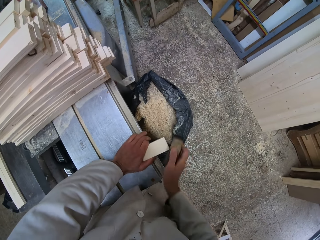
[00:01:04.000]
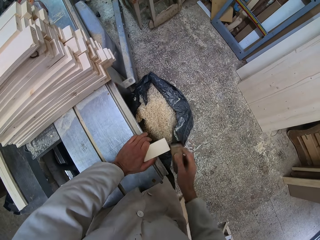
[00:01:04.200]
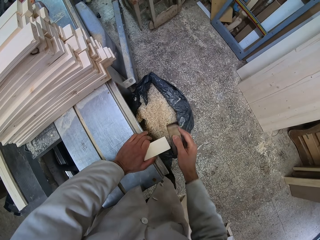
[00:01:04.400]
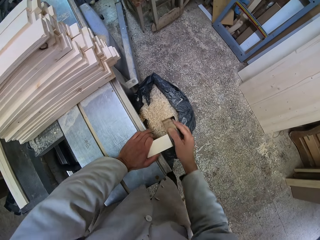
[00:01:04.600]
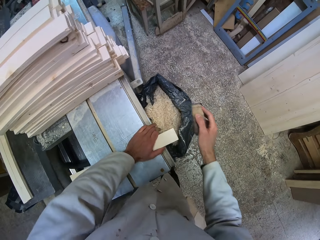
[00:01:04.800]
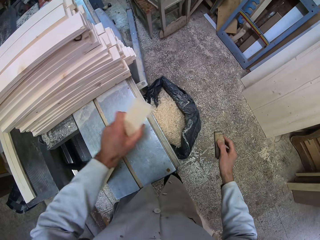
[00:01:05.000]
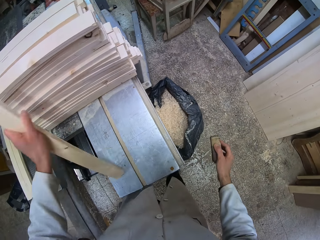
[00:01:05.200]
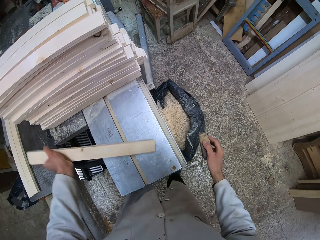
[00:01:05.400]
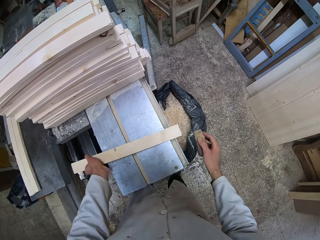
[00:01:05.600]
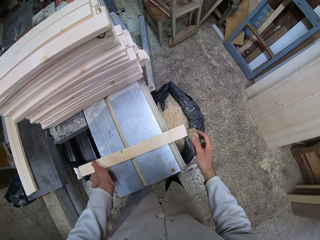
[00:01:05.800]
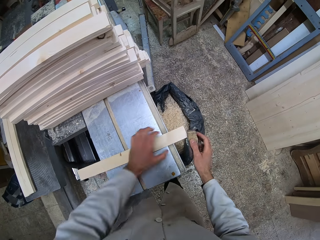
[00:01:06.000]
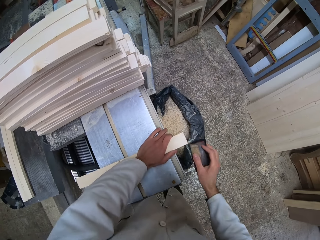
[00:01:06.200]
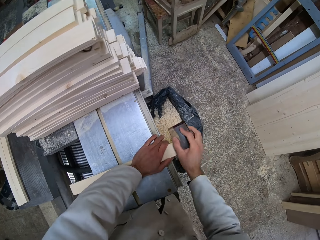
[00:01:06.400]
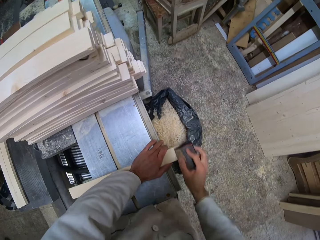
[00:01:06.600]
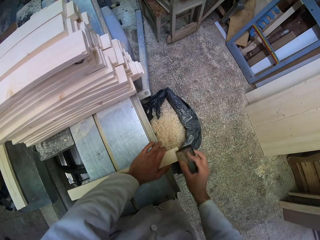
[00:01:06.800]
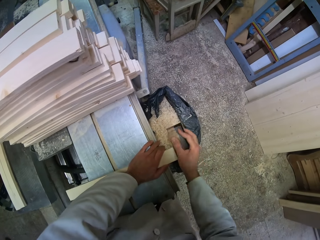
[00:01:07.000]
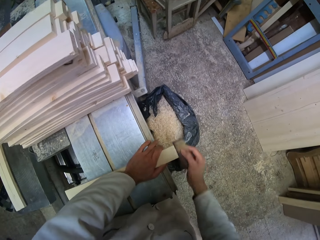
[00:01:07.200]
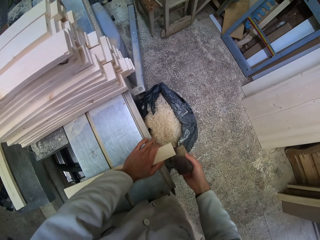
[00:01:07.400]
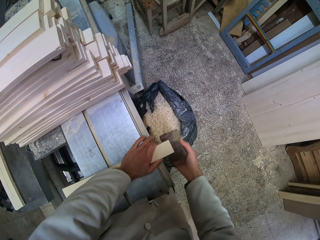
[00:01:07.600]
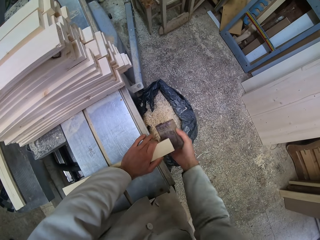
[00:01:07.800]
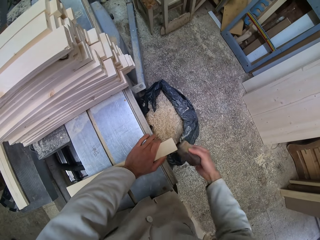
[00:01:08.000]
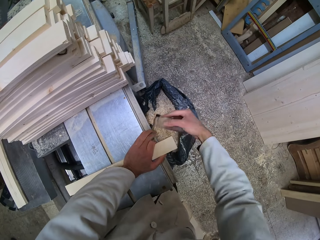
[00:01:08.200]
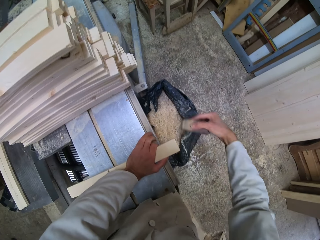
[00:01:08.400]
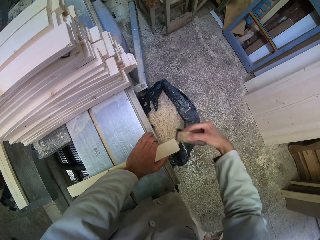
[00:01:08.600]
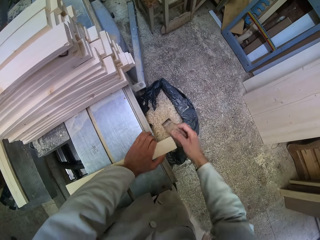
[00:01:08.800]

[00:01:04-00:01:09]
The camera wearer lifts the wood. They put the wood on the metallic table. They hold down the wood on the metallic table. They smoothen the wood.

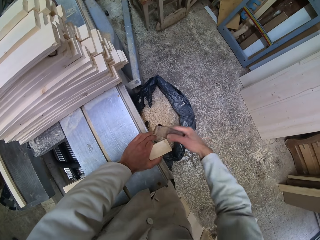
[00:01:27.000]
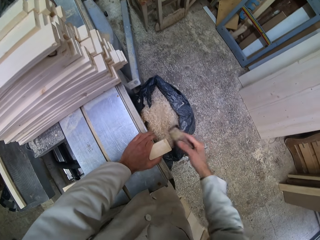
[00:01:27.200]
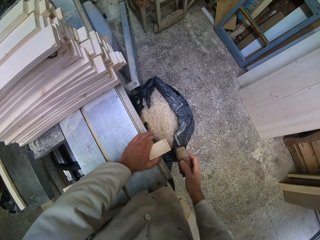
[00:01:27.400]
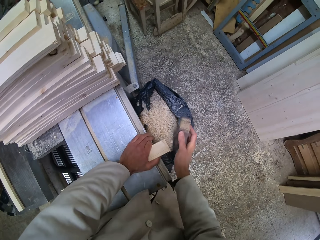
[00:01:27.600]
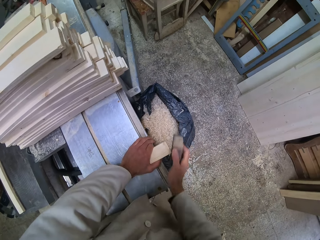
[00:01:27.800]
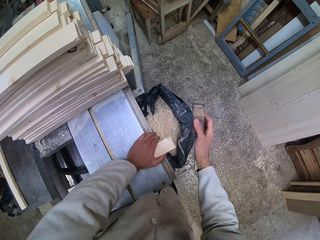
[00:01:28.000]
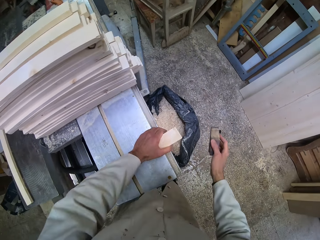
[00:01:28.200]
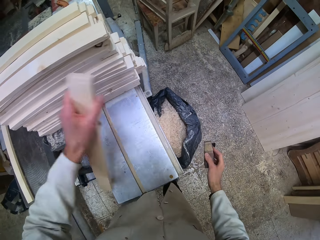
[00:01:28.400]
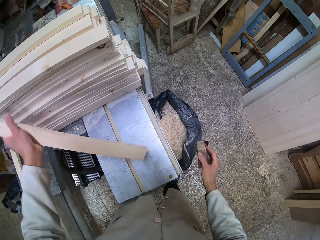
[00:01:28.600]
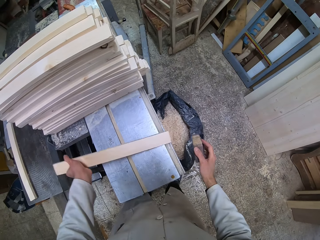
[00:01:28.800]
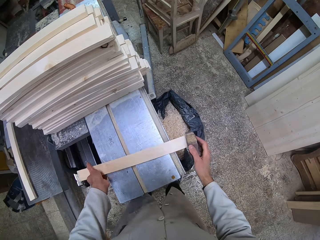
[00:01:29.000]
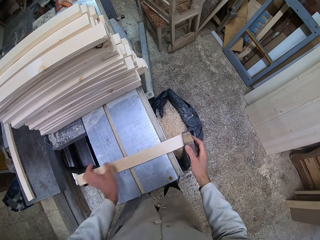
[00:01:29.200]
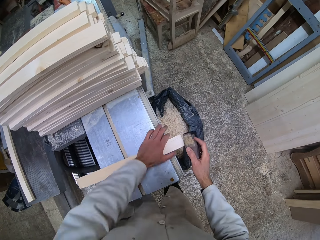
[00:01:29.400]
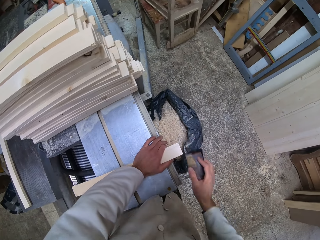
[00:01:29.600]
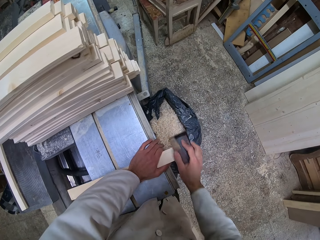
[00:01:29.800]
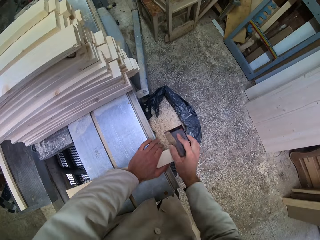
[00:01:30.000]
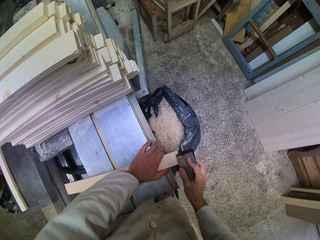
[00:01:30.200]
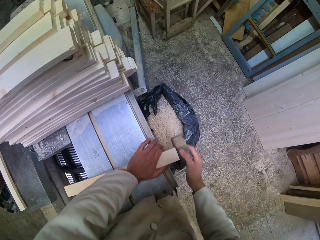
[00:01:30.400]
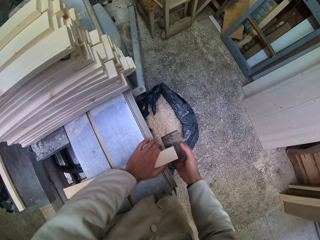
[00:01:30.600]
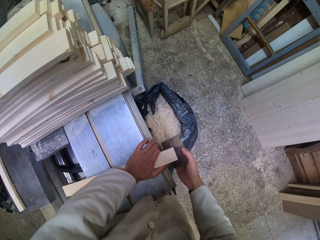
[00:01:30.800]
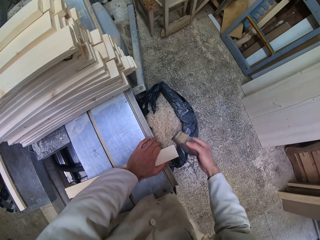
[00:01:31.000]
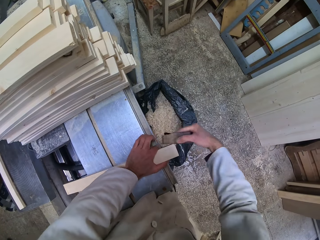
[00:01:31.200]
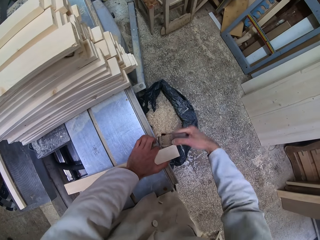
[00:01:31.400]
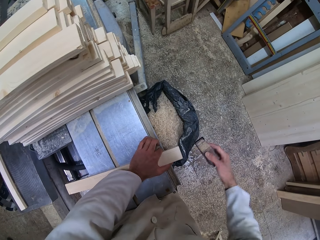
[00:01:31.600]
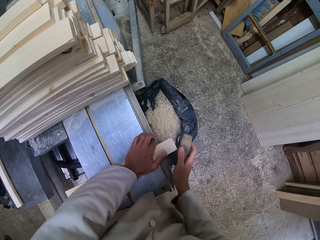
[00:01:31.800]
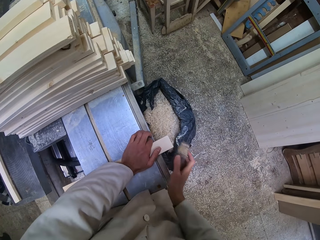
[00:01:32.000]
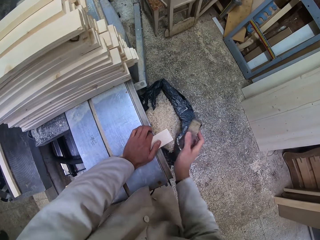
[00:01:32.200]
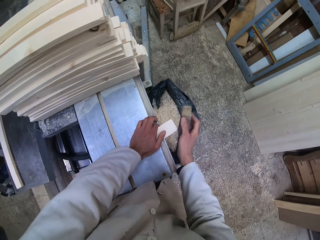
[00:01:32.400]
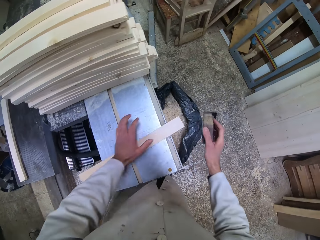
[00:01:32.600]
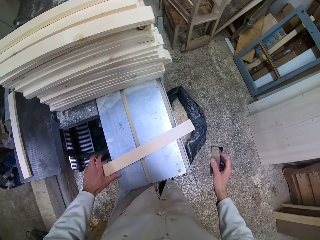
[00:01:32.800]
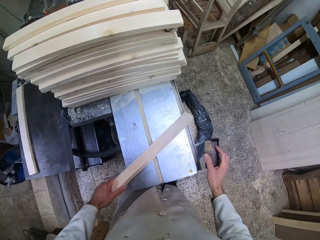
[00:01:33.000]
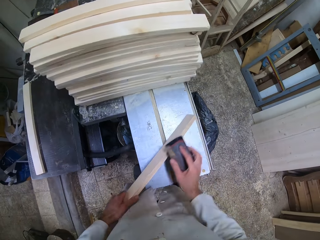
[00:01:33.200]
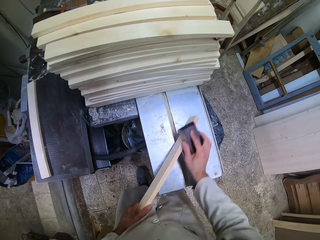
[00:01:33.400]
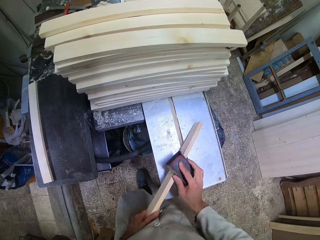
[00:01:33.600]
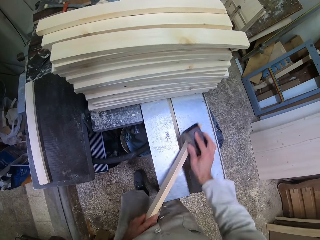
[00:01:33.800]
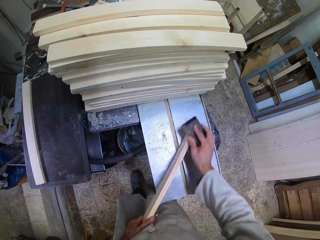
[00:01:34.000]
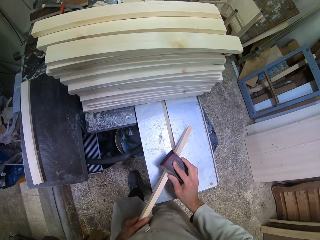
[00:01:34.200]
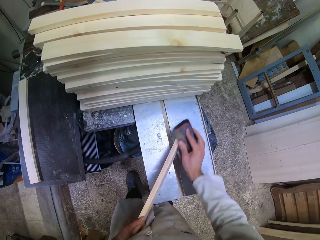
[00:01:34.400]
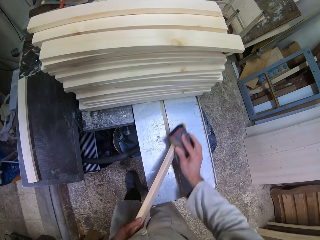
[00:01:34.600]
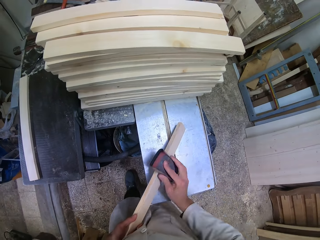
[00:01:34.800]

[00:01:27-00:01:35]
The camera wearer lifts the wood. They put the wood on the metallic table. They hold down the wood on the metallic table. They smoothen the wood. They hold the wood.

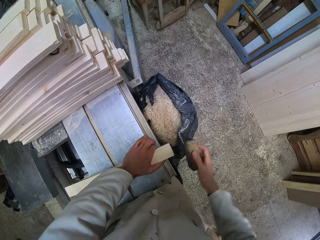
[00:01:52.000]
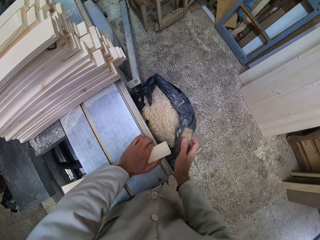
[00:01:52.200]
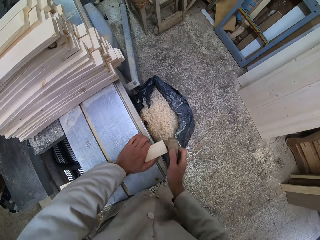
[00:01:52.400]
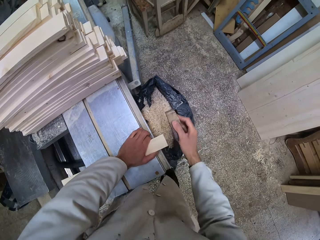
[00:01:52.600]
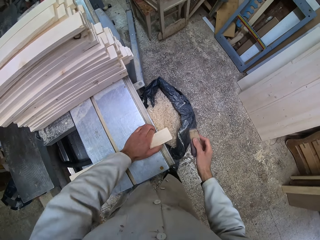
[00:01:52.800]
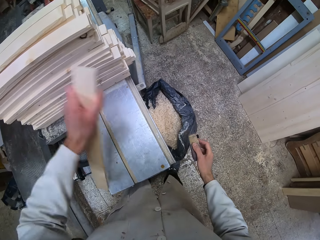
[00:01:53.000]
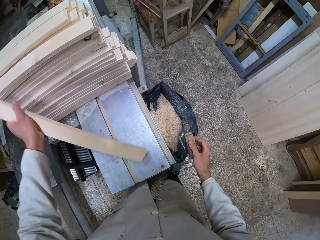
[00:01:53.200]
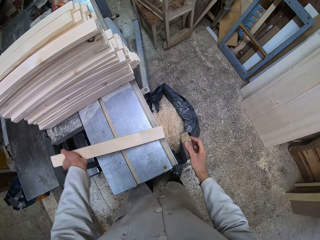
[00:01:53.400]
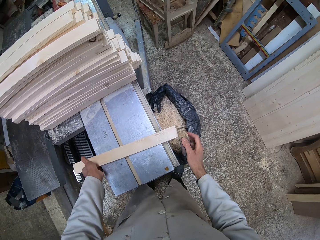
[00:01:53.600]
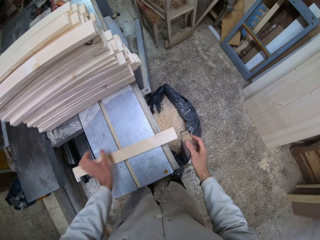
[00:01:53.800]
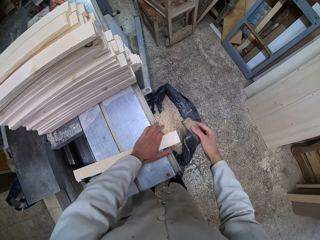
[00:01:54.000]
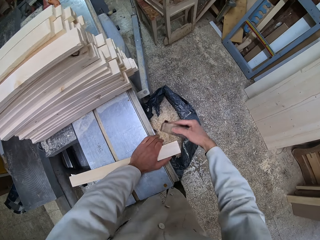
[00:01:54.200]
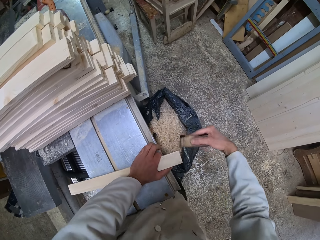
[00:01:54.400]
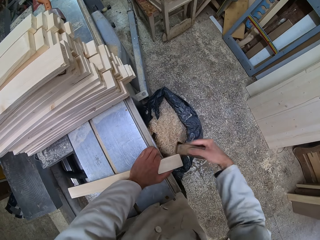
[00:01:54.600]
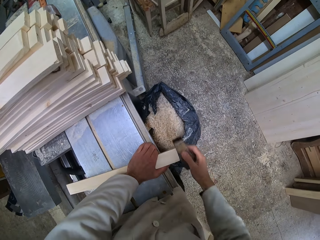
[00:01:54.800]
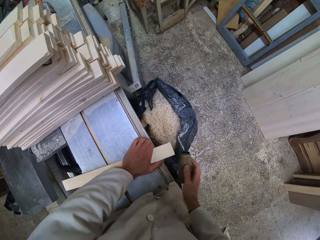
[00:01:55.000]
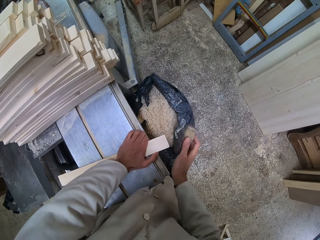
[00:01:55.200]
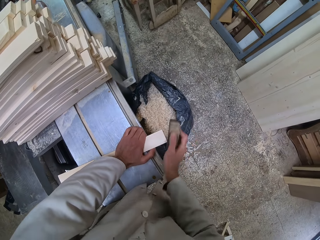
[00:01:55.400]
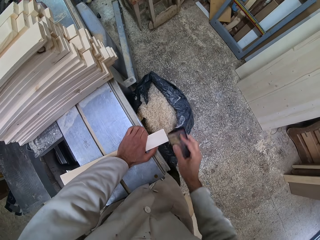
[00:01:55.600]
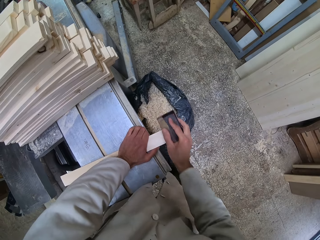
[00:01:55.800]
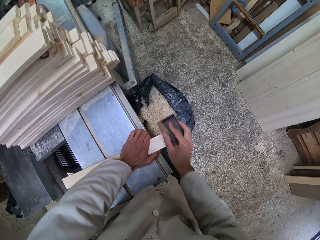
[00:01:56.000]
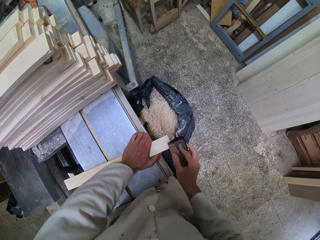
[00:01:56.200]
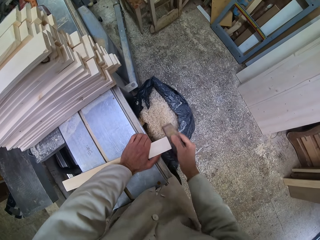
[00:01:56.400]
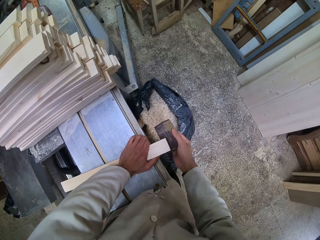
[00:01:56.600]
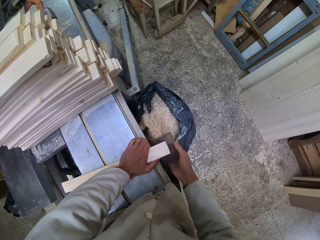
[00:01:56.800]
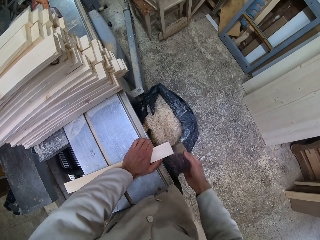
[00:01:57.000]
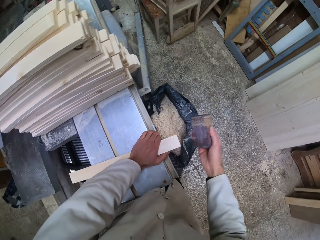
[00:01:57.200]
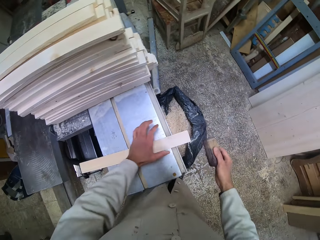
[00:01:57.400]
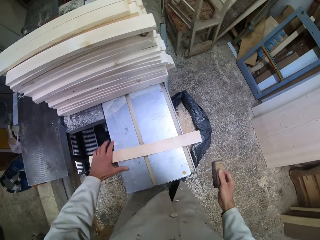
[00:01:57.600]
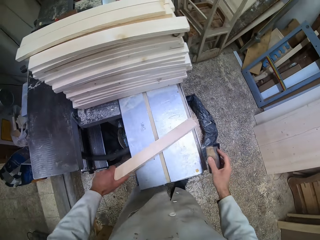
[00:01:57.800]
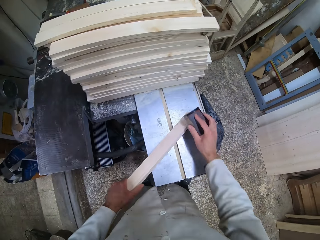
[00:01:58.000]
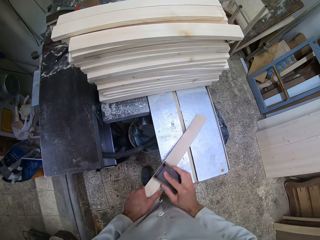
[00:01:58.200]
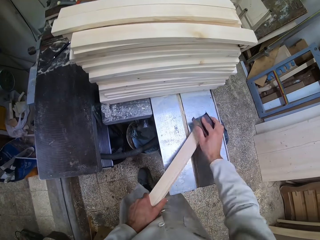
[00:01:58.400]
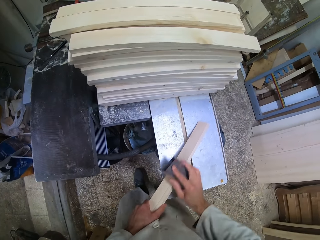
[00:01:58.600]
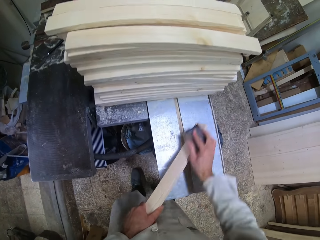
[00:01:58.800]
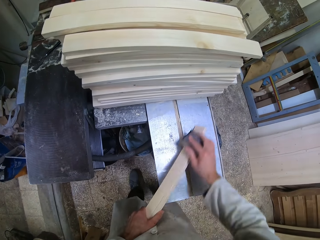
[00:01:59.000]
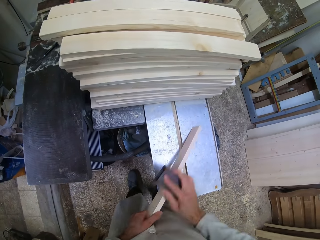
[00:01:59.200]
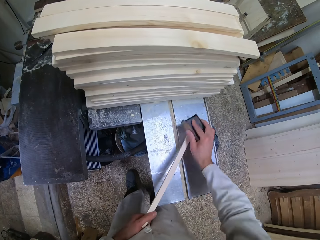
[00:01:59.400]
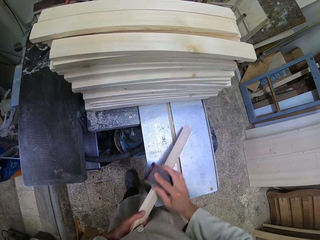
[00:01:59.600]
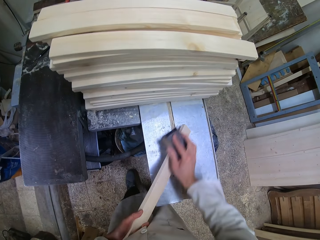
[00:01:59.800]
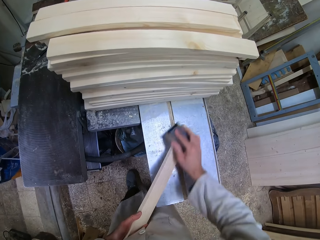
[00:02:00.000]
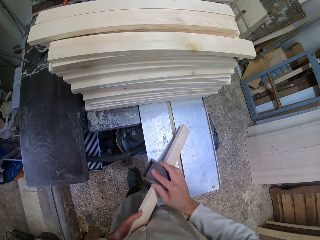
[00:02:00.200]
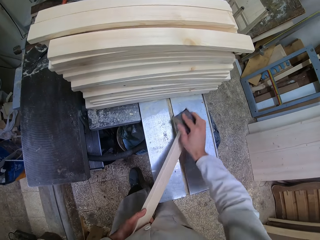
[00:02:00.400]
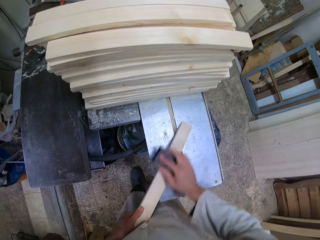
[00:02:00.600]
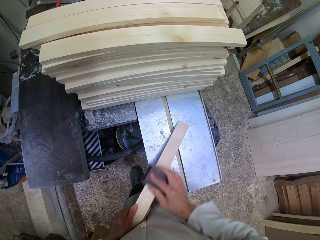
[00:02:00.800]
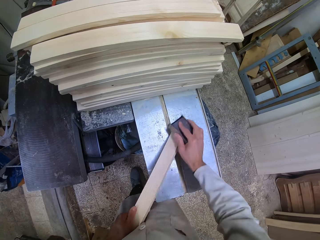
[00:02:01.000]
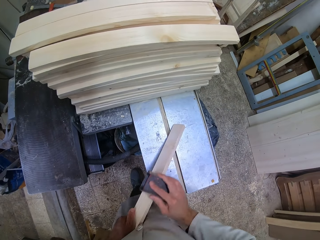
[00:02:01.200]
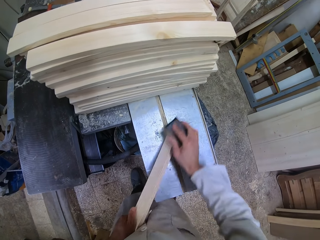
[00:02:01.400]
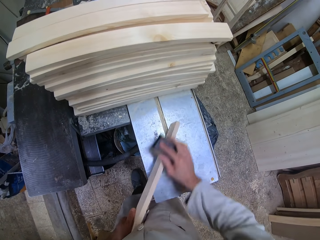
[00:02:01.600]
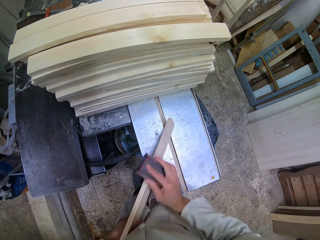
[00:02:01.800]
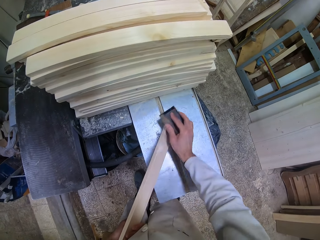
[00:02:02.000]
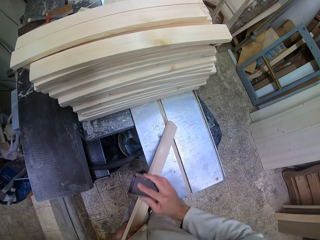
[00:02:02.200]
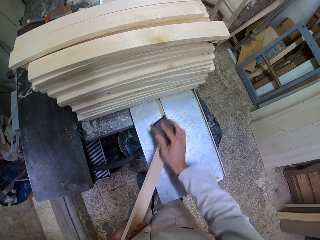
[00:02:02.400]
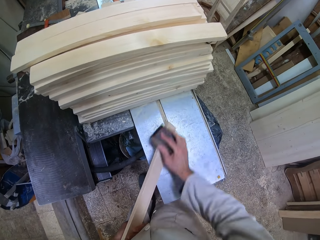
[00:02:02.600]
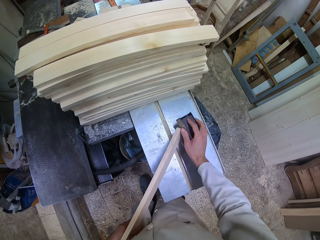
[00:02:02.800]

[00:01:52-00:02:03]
The camera wearer lifts the wood. They put the wood on the metallic table. They hold down the wood on the metallic table. They smoothen the wood. They hold the wood and smoothen the wood.
